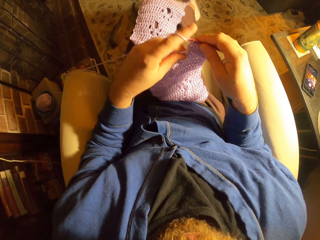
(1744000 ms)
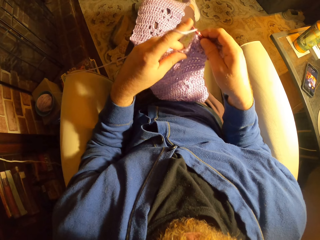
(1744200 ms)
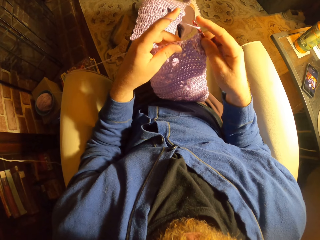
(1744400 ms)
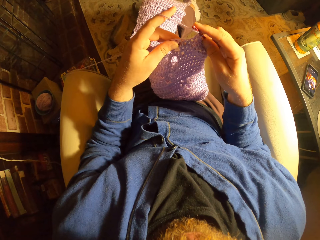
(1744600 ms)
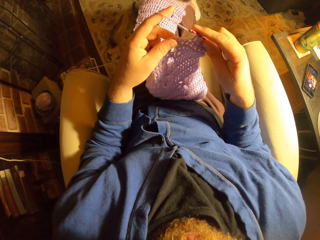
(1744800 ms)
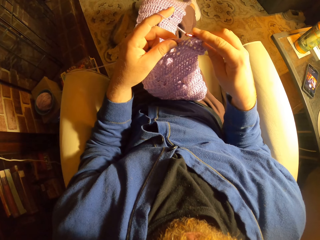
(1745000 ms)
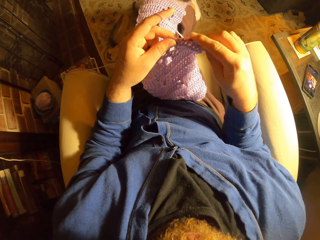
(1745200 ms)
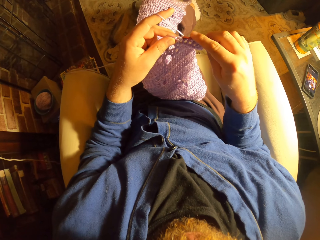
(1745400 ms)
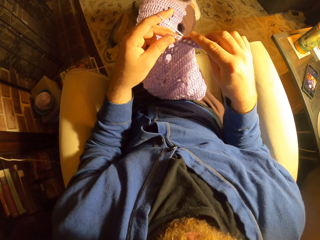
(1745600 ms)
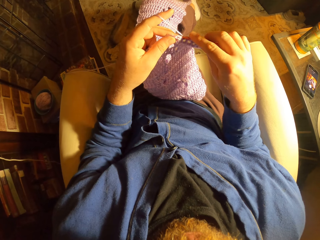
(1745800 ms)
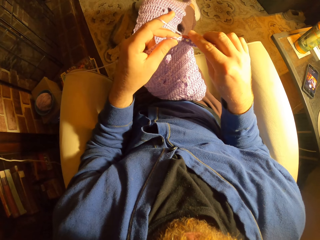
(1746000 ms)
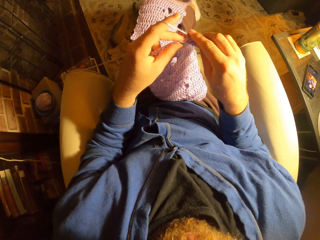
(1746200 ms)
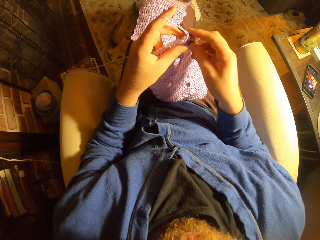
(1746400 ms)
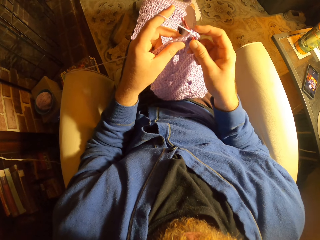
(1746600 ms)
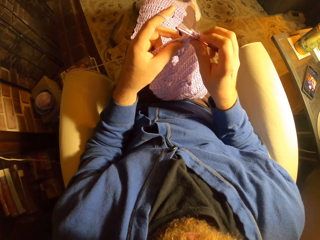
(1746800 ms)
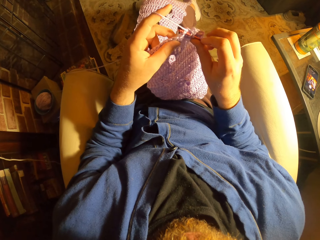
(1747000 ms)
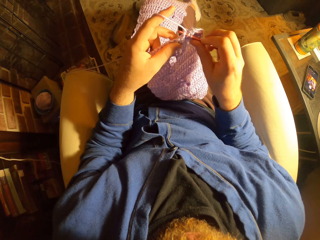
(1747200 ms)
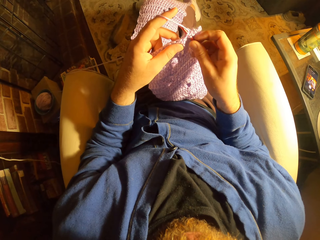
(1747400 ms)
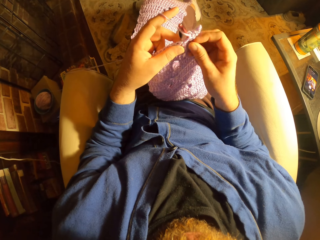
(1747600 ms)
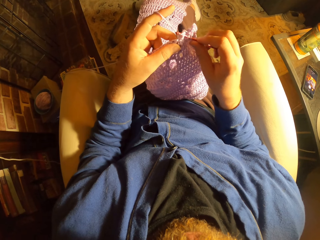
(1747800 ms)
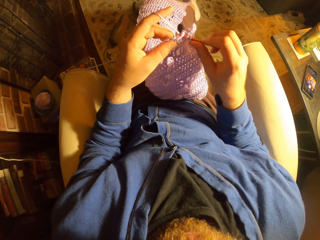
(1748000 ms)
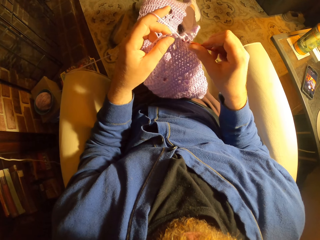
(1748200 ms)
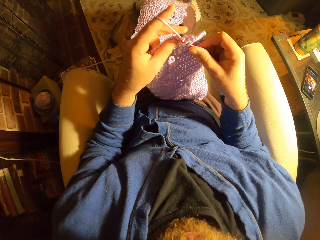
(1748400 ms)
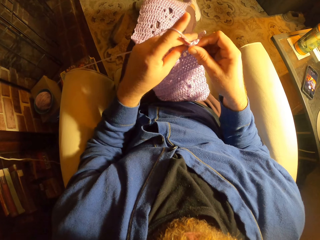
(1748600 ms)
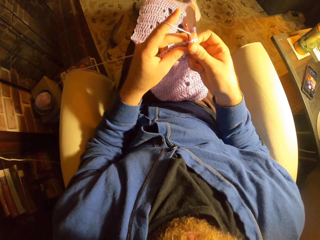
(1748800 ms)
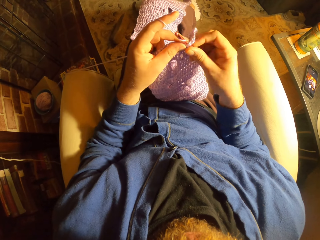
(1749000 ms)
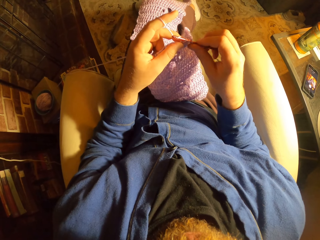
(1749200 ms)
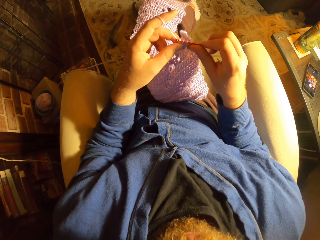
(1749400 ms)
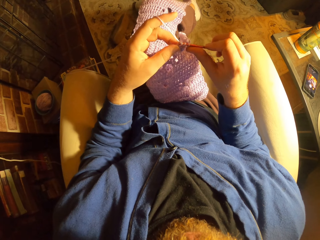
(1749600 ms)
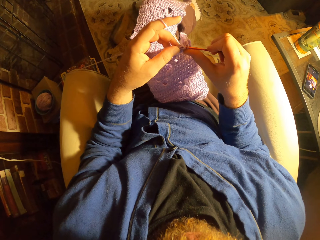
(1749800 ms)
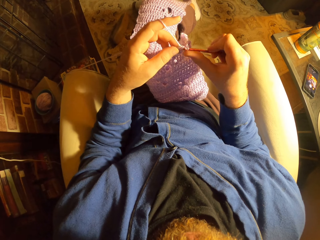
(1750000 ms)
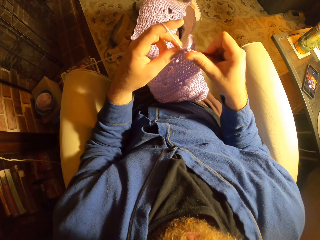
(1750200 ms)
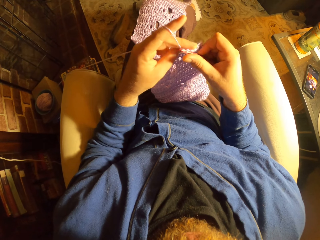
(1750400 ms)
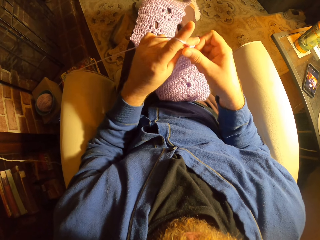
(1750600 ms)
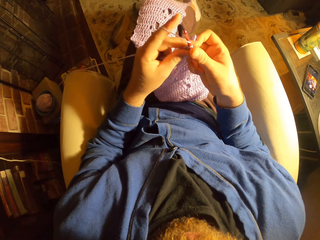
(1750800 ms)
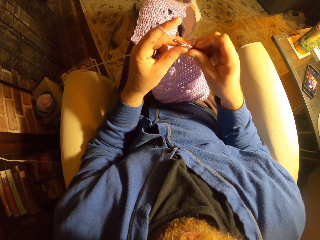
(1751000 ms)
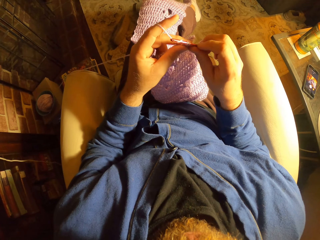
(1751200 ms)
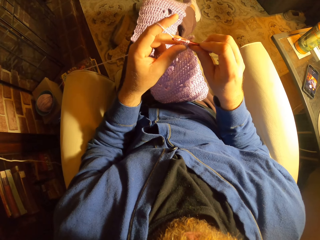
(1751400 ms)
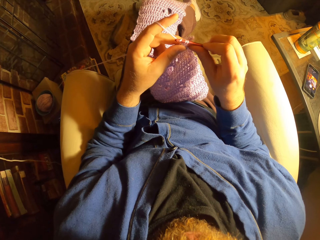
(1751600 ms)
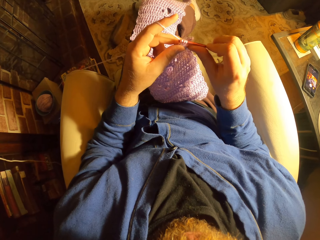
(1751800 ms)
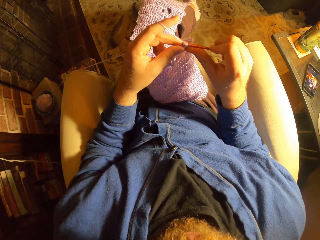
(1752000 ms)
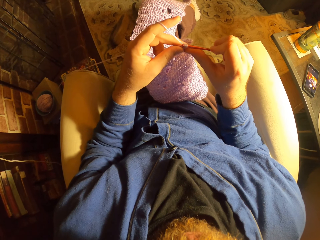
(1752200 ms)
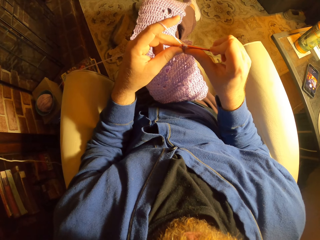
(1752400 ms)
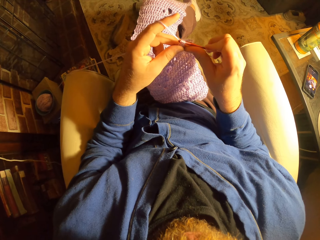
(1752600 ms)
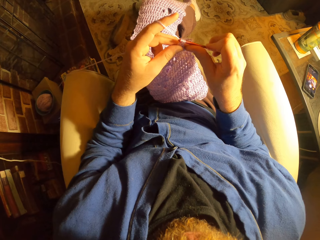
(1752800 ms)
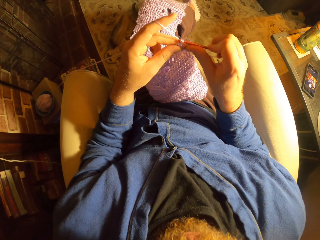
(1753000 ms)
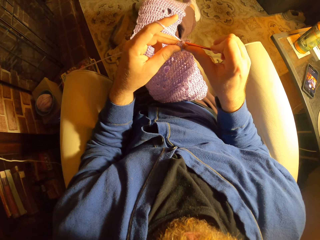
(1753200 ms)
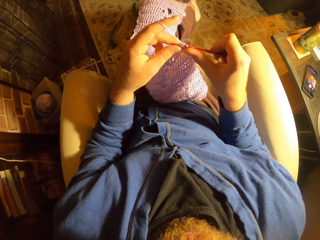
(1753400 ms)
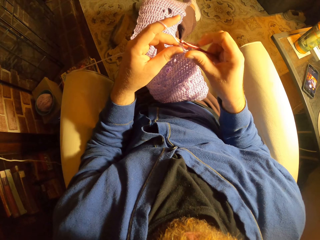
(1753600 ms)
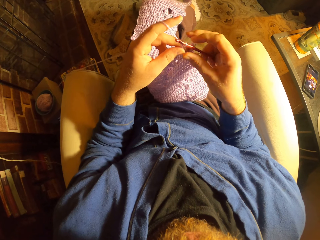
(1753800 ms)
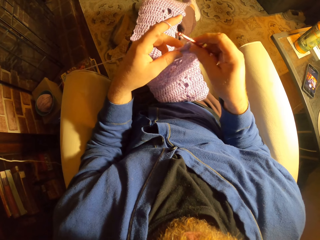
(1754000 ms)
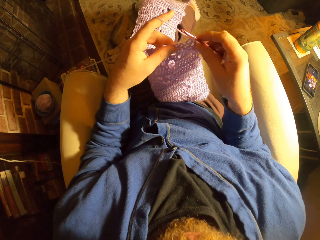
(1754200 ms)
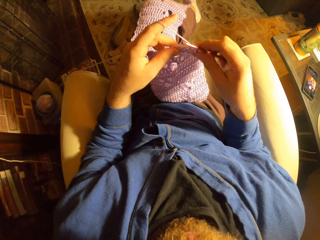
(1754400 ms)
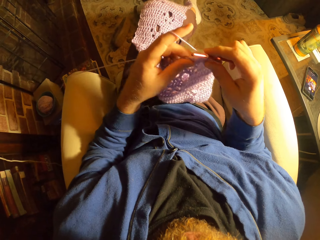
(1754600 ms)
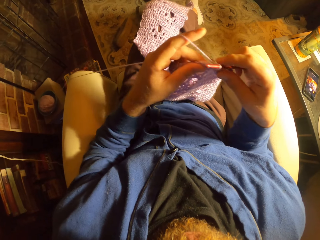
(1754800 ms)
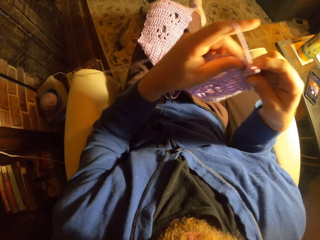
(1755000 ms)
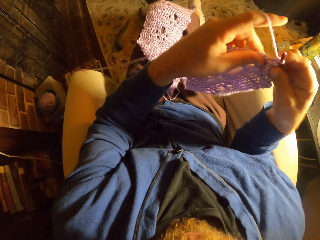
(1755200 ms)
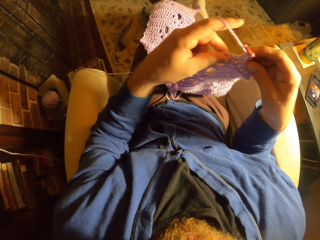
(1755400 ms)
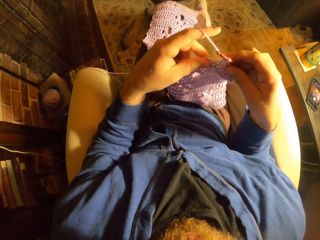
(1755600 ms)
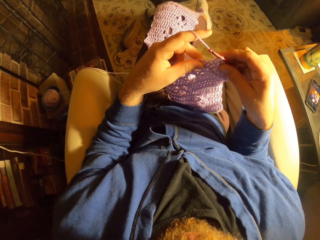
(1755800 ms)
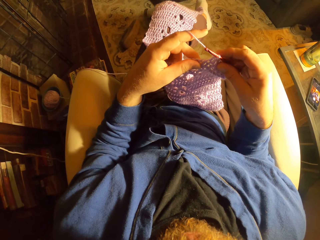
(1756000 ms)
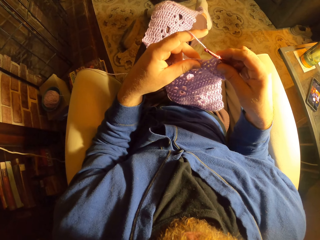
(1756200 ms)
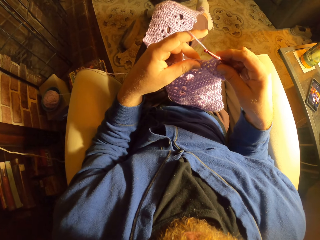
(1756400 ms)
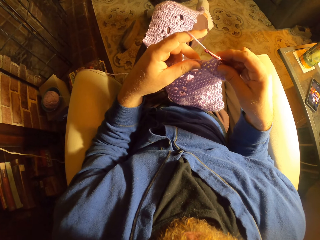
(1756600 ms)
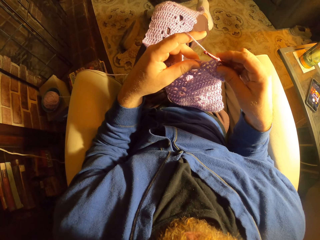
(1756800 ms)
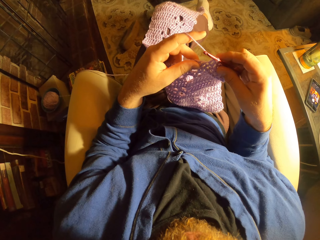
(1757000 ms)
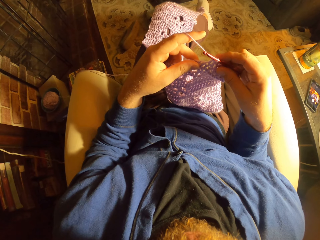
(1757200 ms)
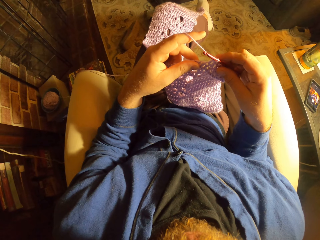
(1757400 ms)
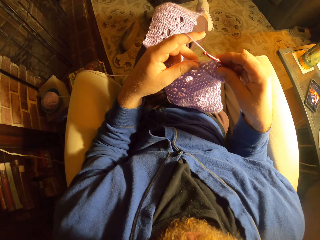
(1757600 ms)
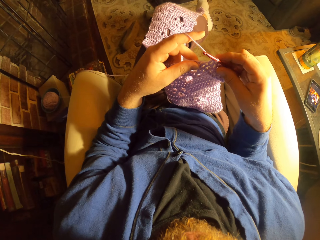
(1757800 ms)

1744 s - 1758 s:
The camera wearer lifts a fabric.

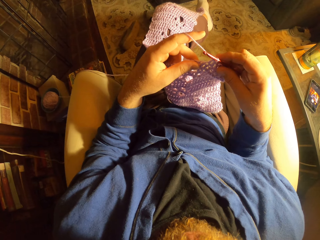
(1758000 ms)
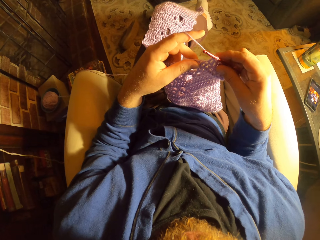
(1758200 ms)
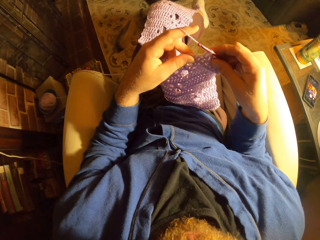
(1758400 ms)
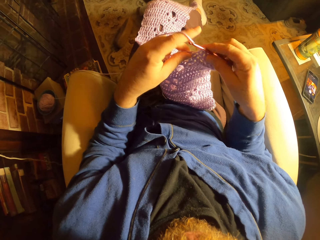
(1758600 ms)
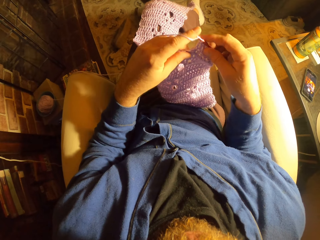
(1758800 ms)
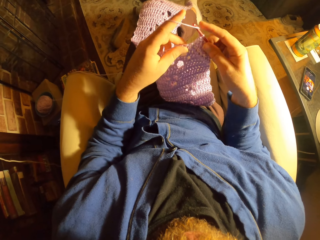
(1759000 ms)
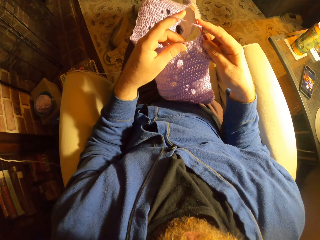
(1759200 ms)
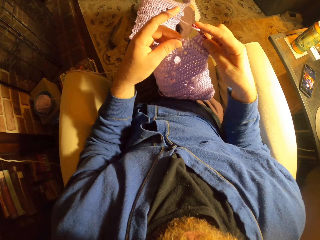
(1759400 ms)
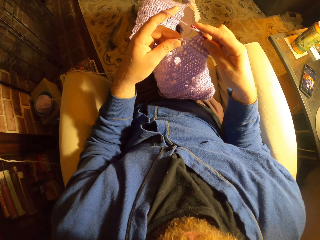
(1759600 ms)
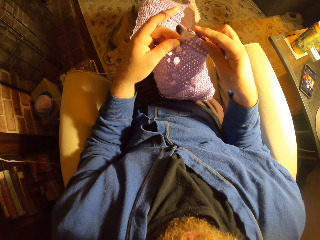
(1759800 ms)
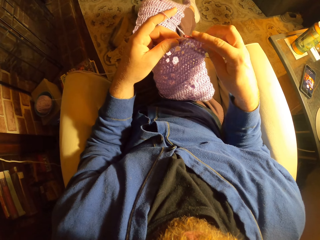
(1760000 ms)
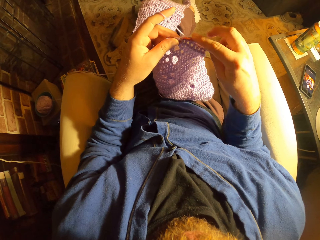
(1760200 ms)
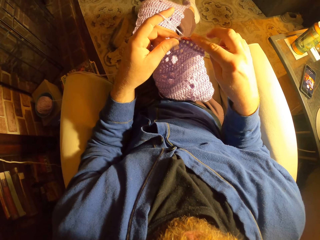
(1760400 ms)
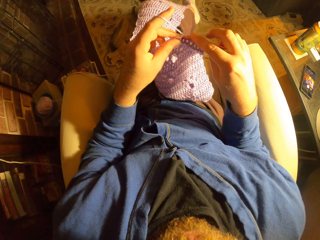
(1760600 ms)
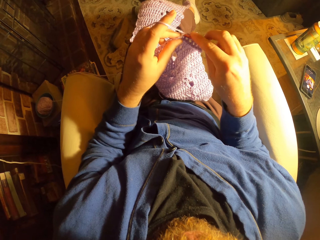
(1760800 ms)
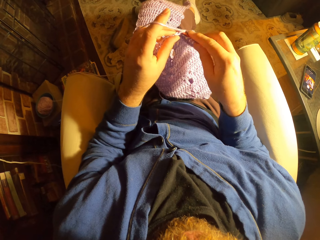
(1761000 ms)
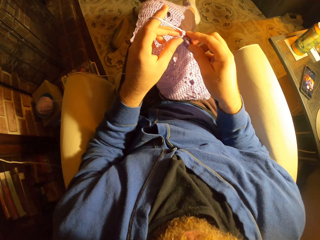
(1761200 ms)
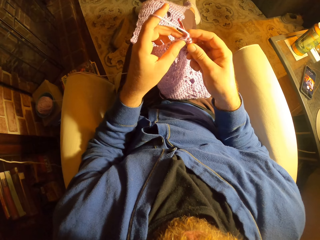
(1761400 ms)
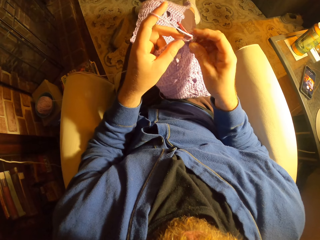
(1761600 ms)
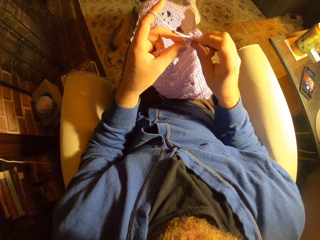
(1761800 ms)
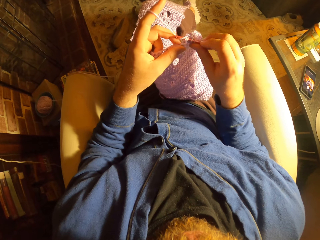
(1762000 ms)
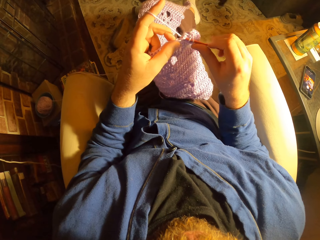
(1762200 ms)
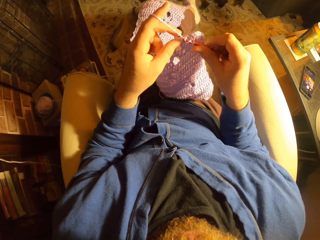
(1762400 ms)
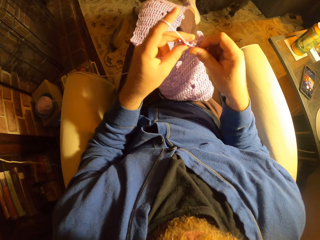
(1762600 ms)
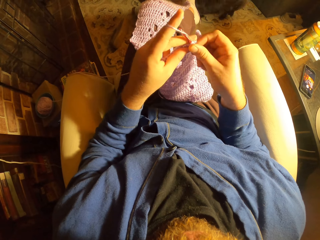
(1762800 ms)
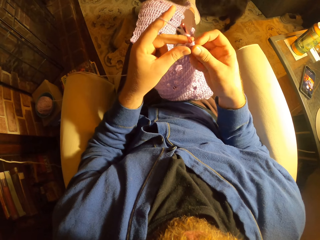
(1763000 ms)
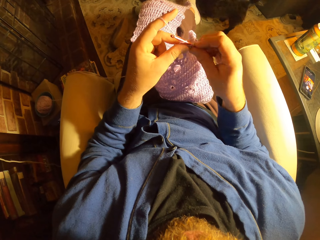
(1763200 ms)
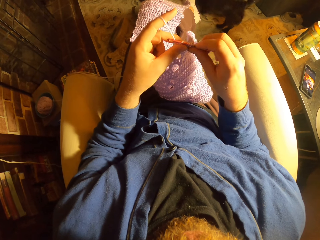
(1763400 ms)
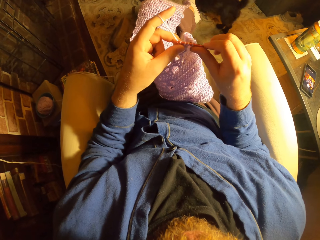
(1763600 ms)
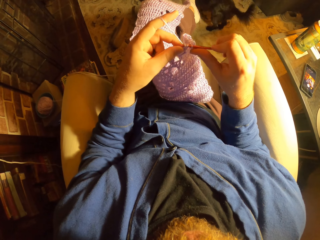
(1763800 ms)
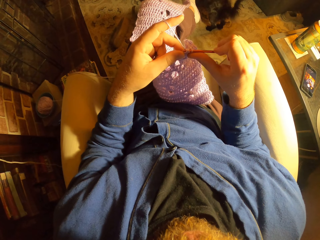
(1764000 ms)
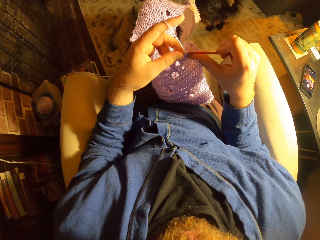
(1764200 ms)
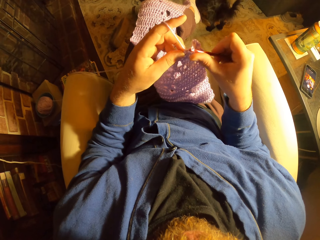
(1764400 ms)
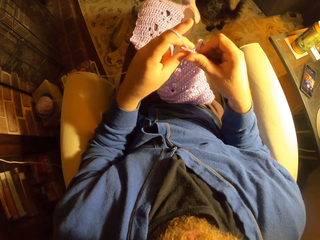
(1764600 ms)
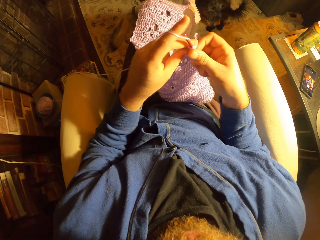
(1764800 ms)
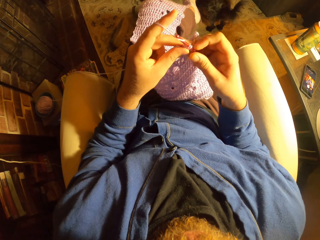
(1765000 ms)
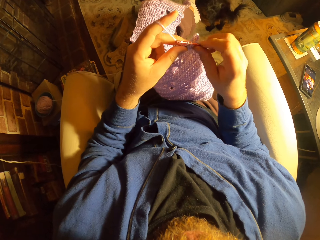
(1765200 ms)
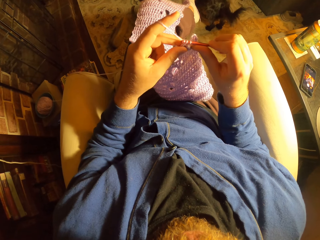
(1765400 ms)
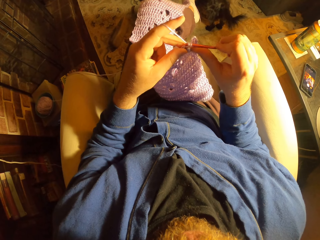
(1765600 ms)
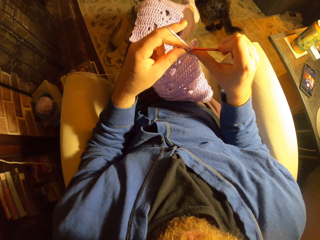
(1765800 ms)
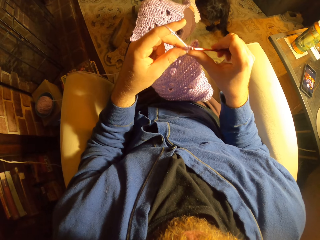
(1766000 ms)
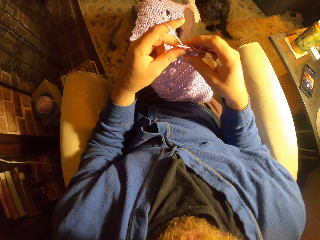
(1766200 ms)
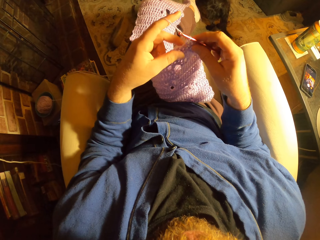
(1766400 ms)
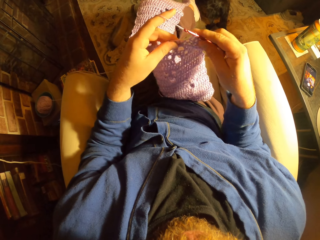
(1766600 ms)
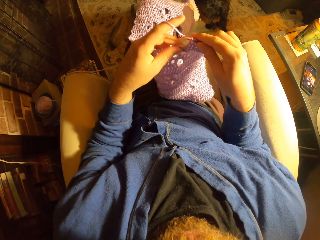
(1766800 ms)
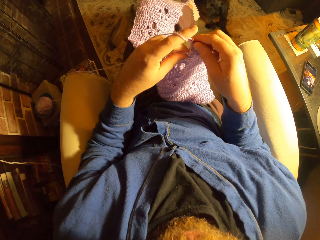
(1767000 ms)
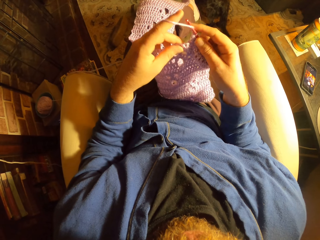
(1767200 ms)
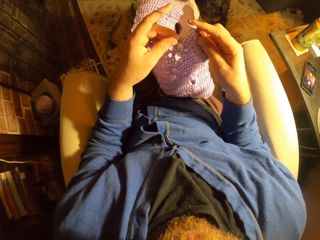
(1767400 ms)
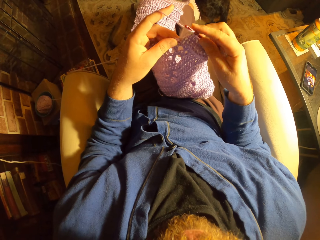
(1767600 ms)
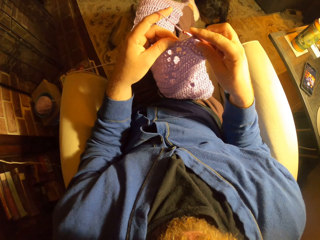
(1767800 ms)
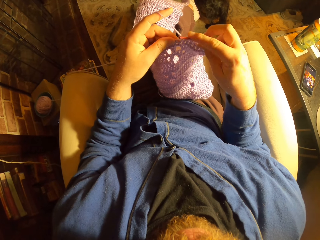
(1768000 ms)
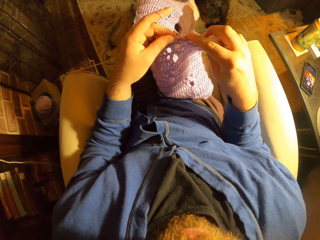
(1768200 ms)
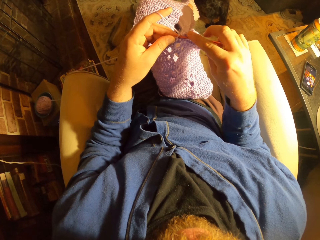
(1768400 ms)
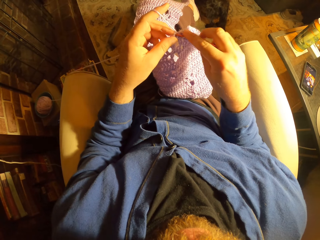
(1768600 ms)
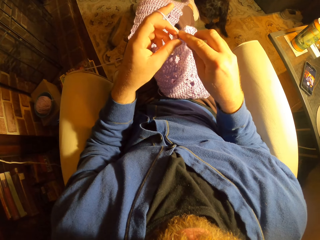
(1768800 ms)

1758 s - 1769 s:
The camera wearer weaves a fabric.
